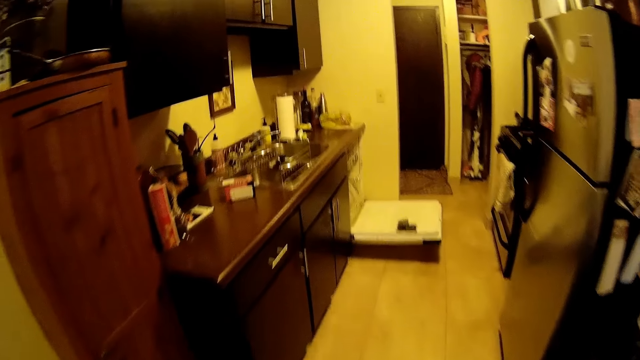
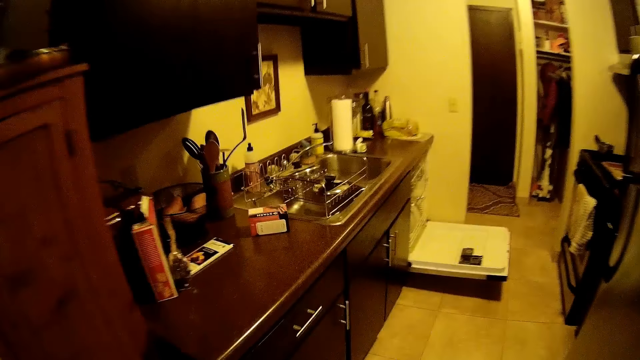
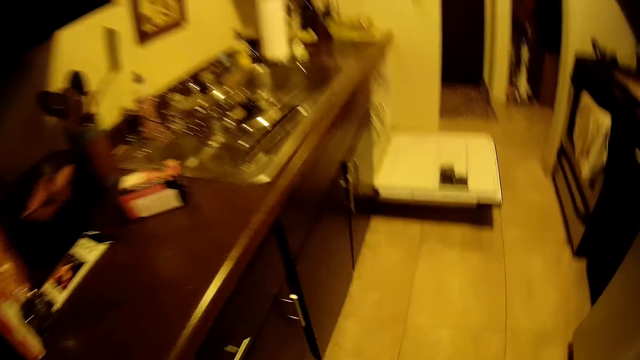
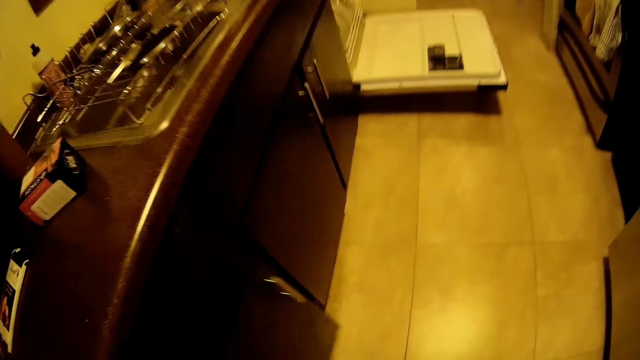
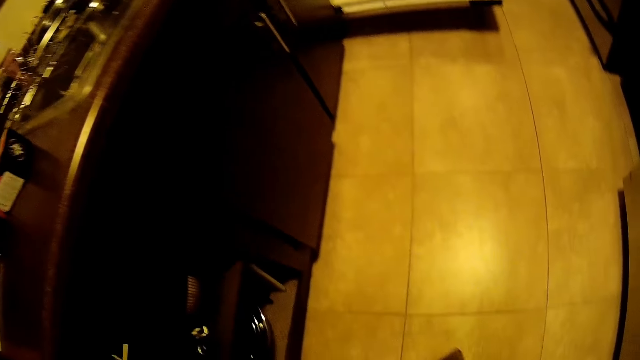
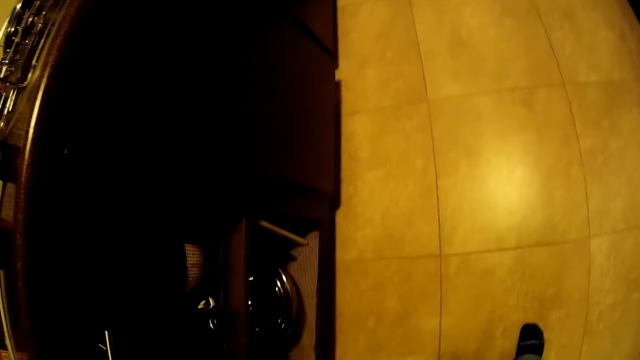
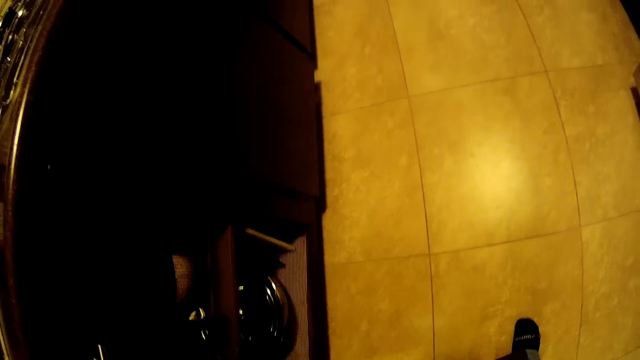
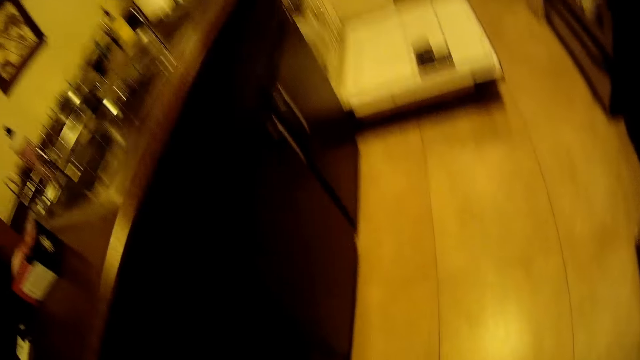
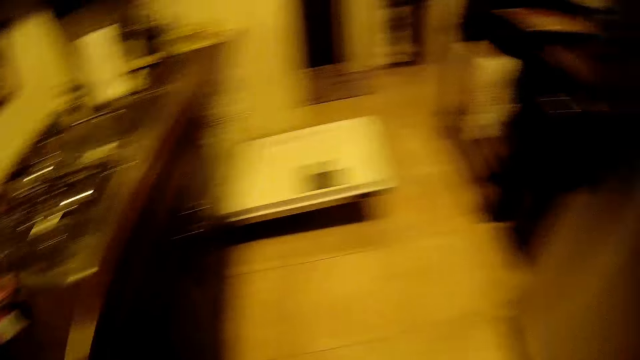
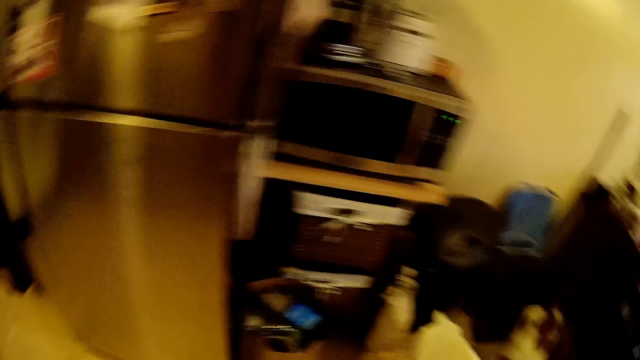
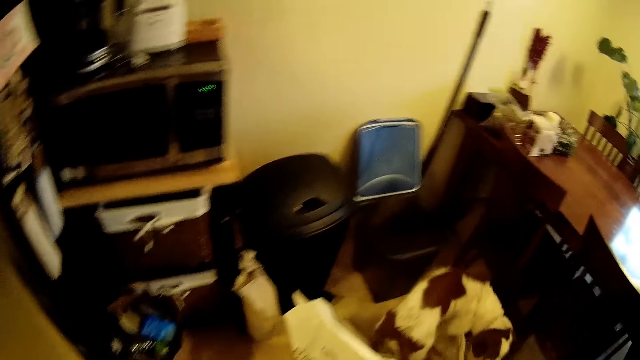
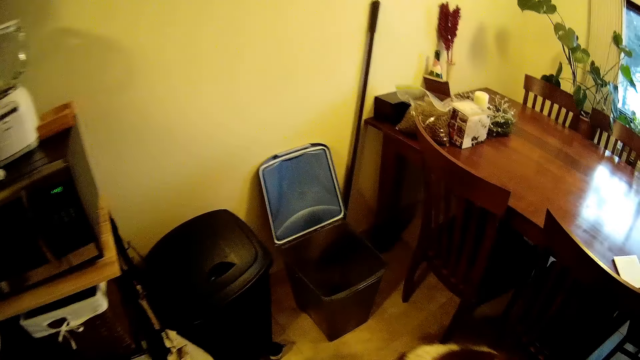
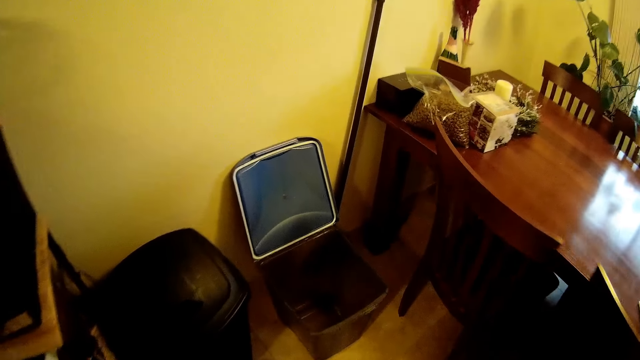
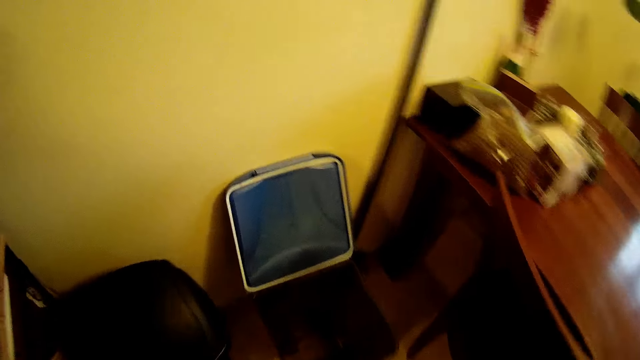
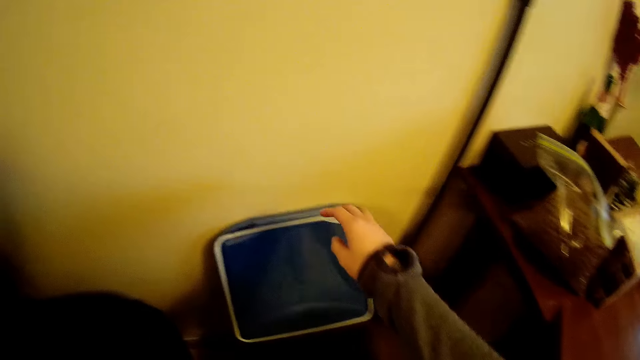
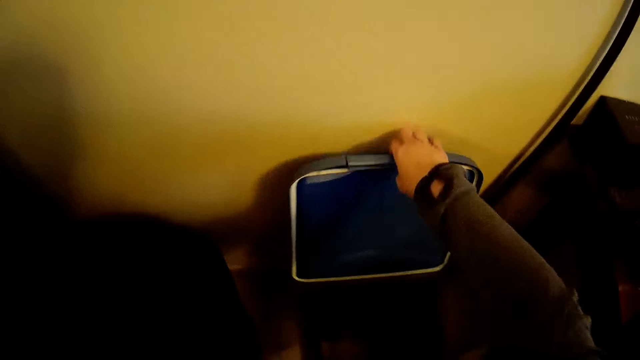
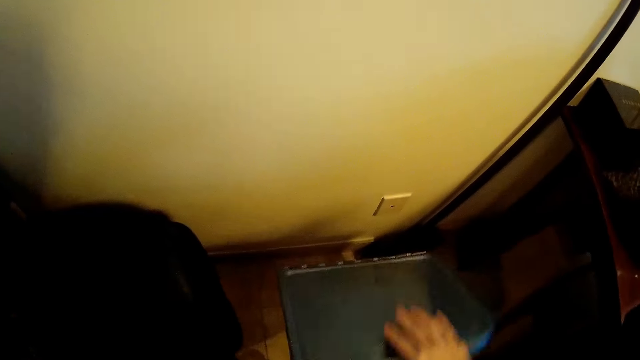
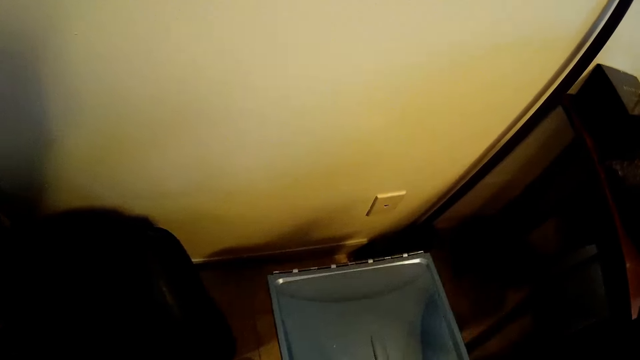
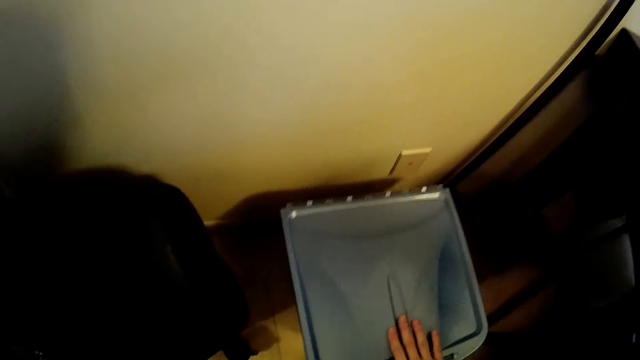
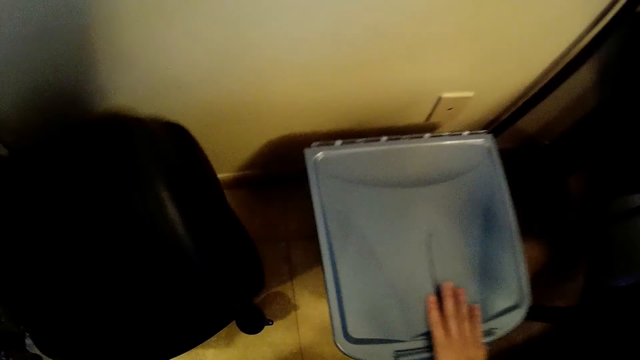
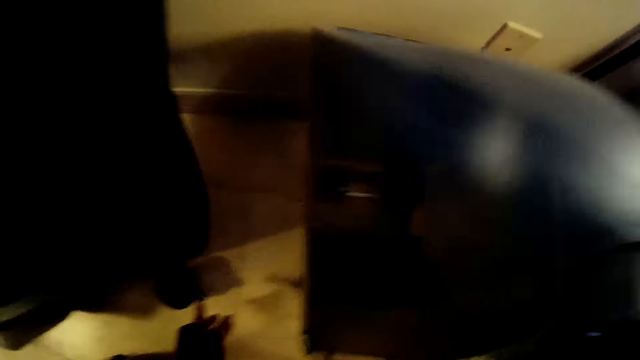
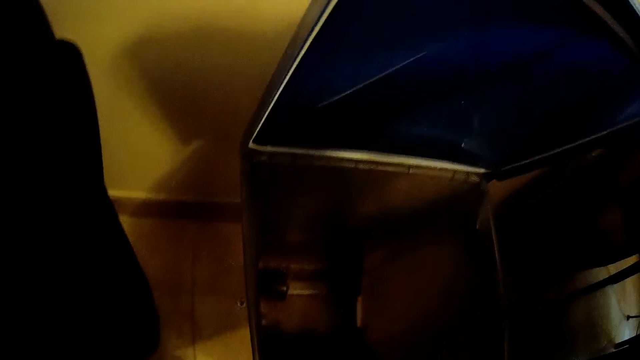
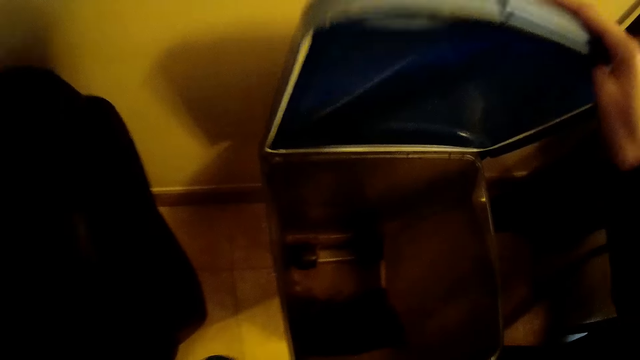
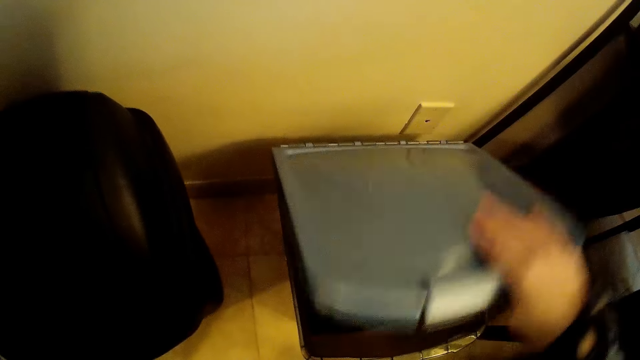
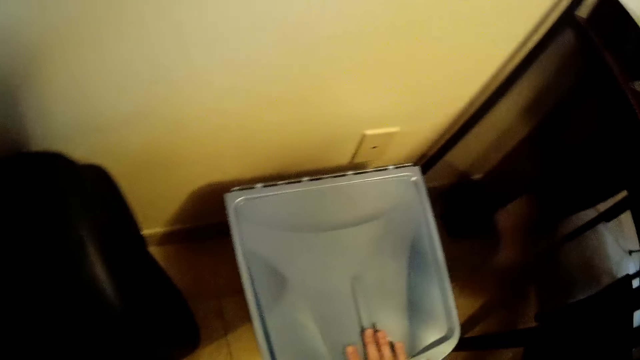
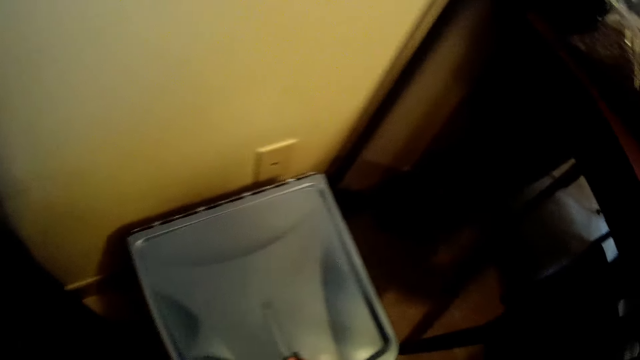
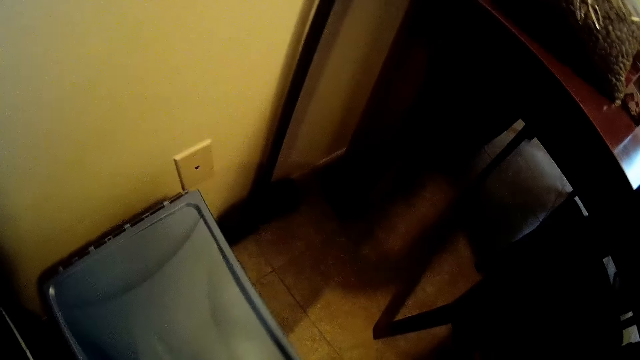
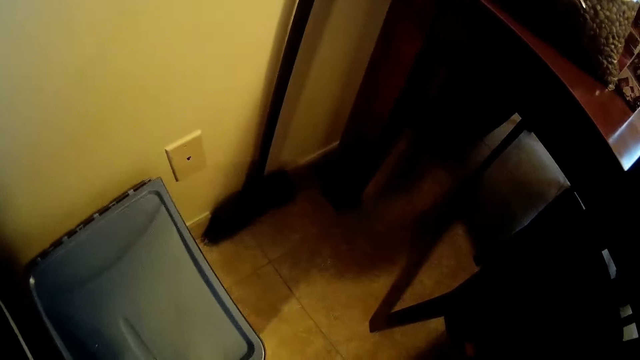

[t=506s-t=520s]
The camera wearer opens a cupboard. She walks around. She closes the storage container with her right hand. She opens the storage container with her right hand. She closes the container and moves the container.

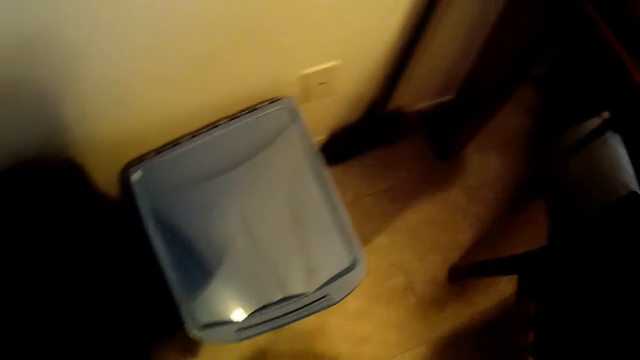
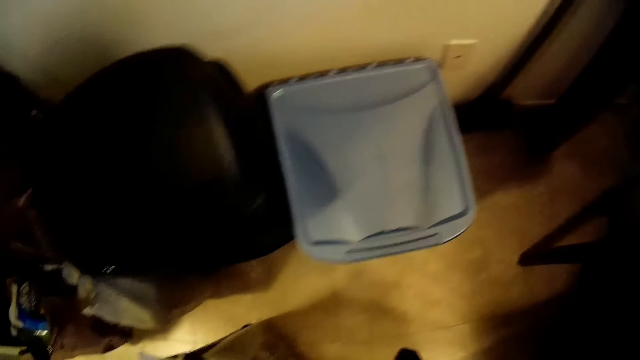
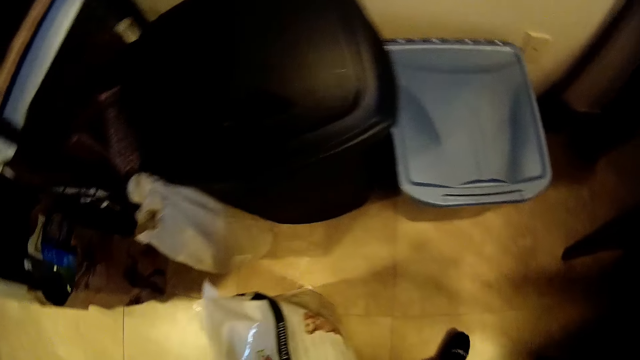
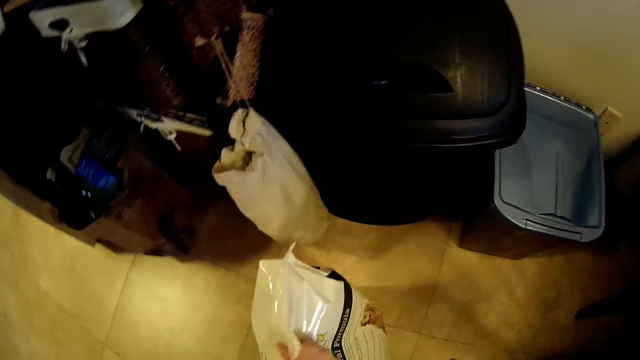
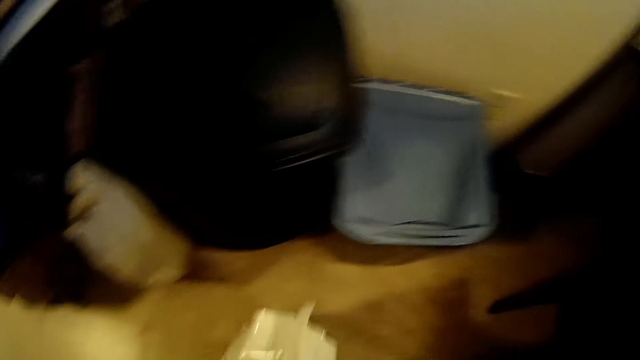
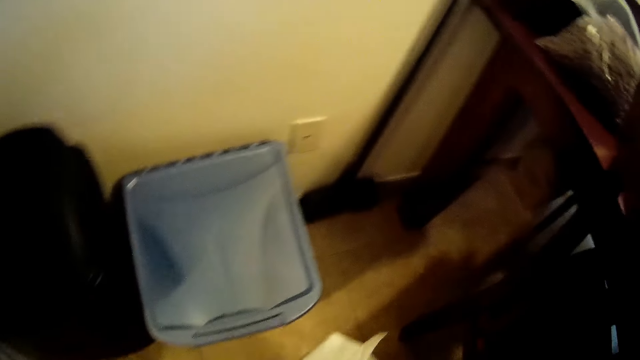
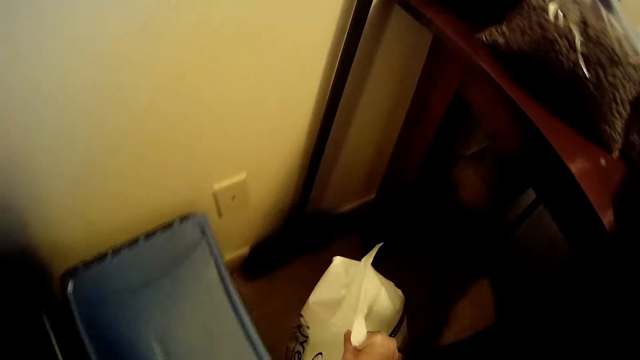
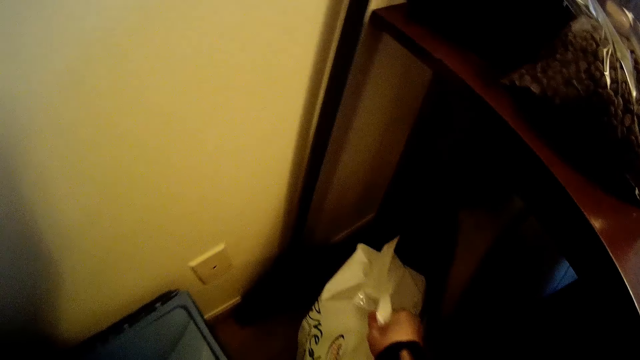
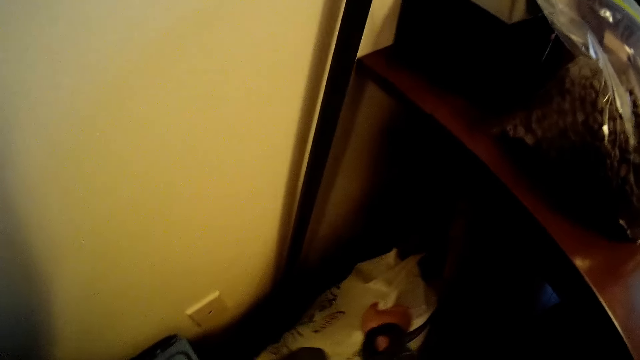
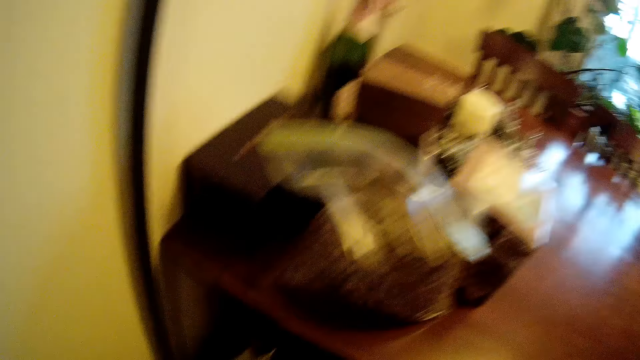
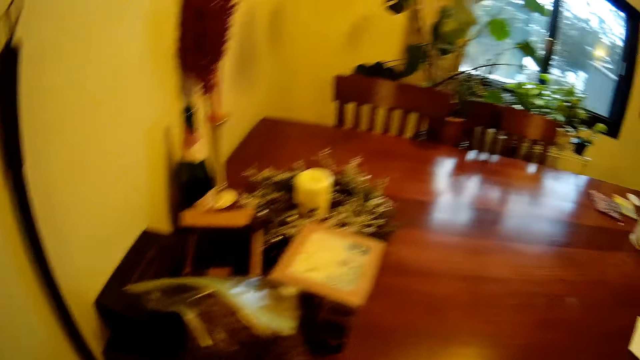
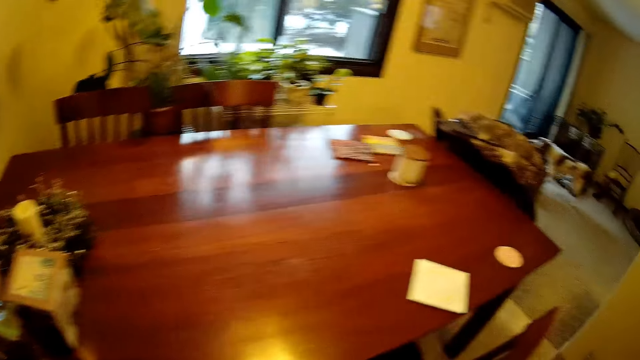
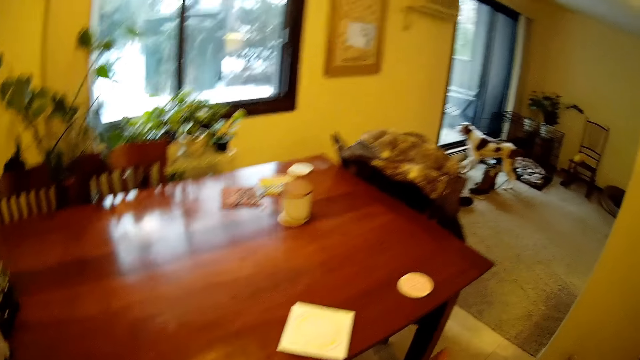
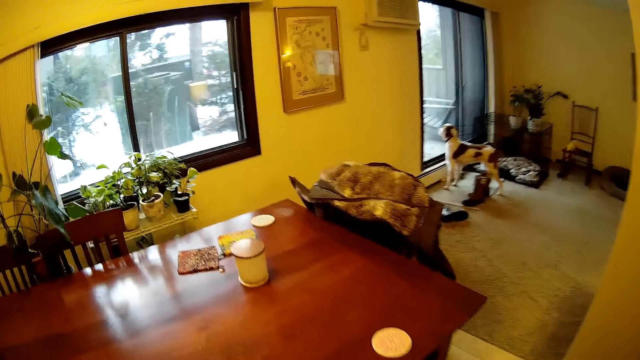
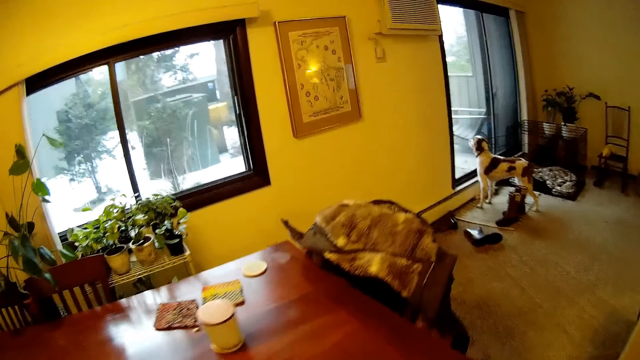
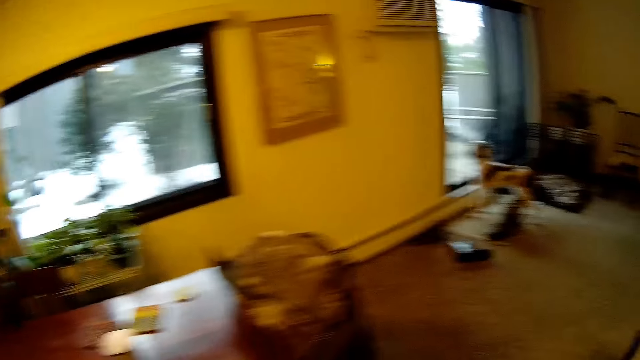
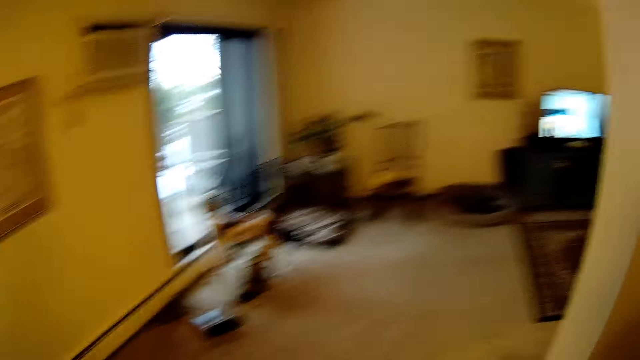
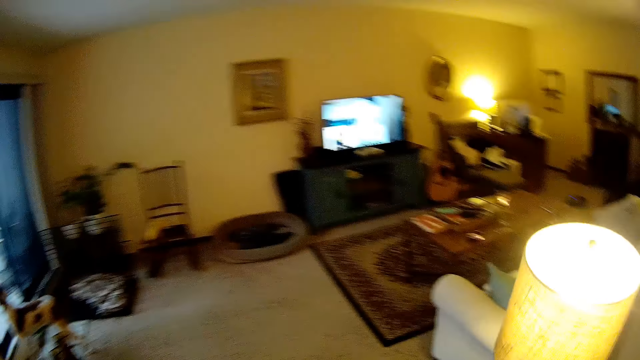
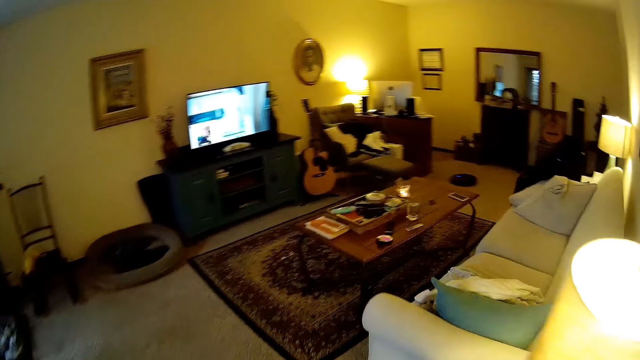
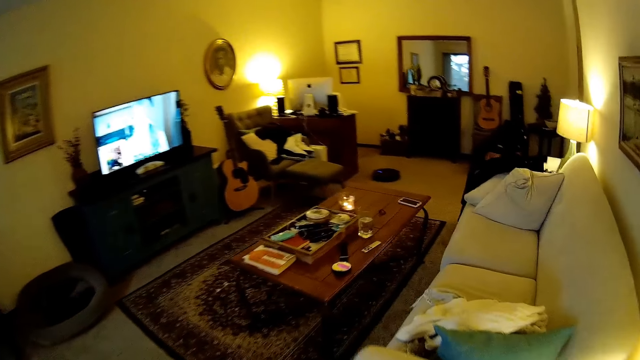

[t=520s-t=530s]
The camera wearer moves the bag of oatmeal or pet food with both hands. They walk around.
